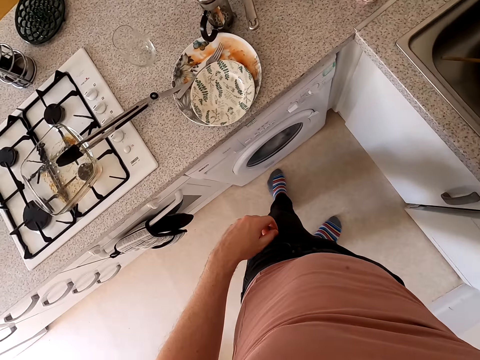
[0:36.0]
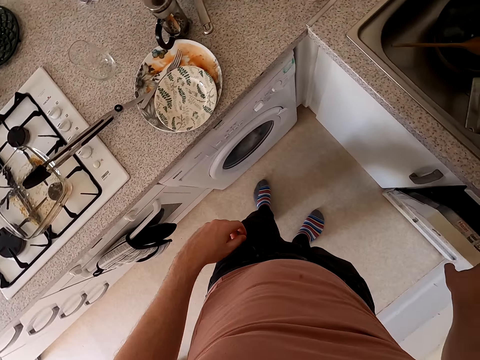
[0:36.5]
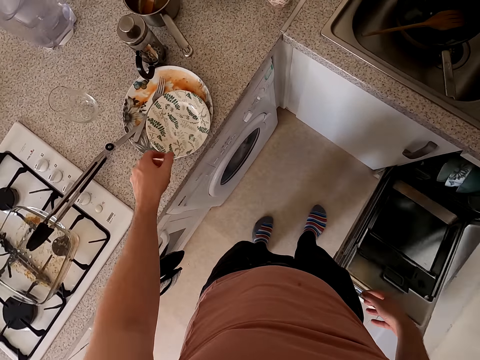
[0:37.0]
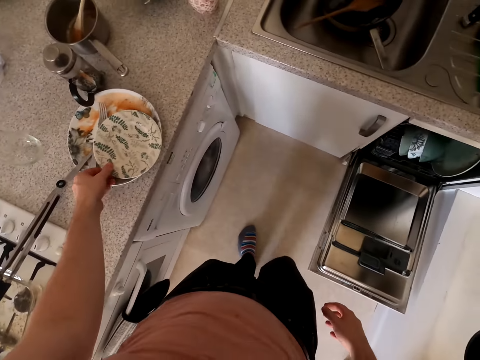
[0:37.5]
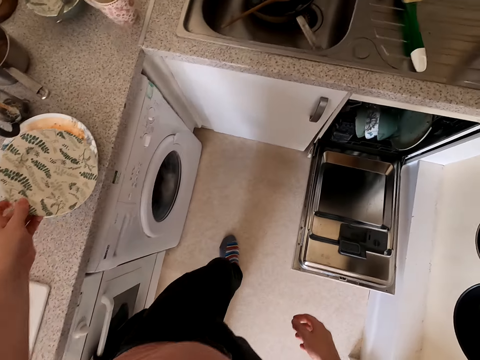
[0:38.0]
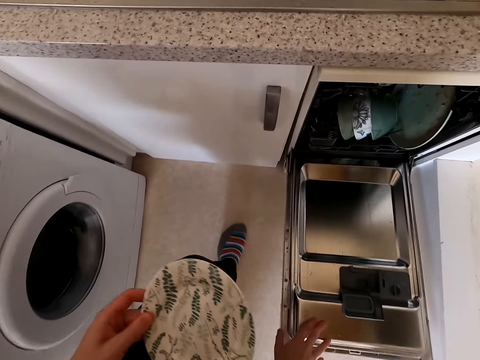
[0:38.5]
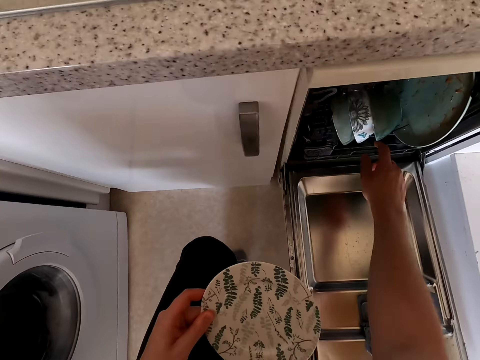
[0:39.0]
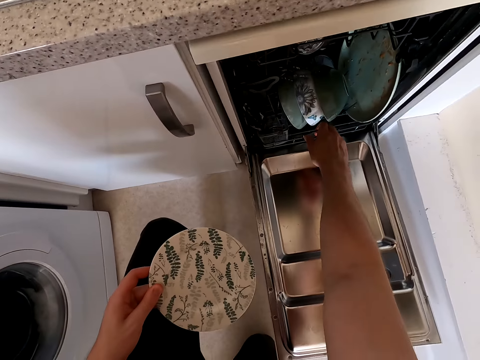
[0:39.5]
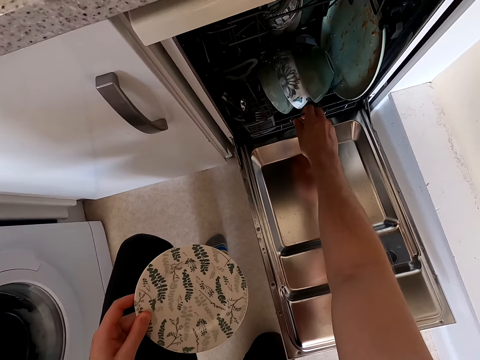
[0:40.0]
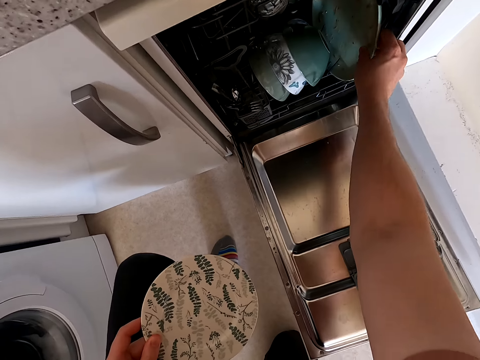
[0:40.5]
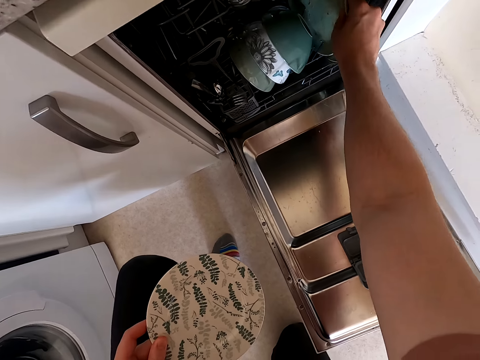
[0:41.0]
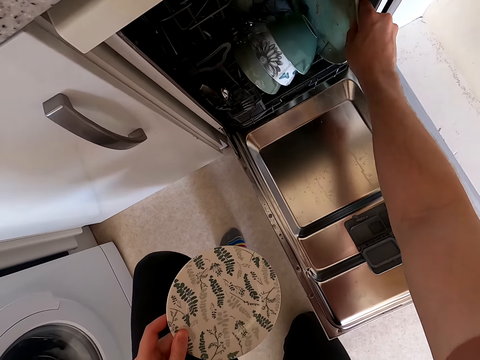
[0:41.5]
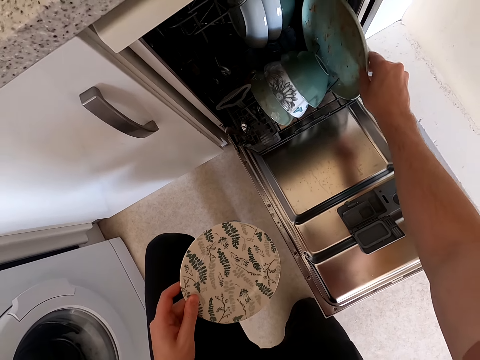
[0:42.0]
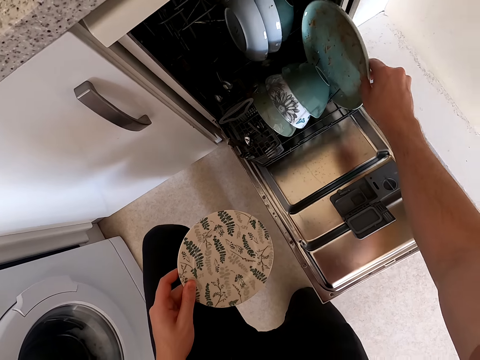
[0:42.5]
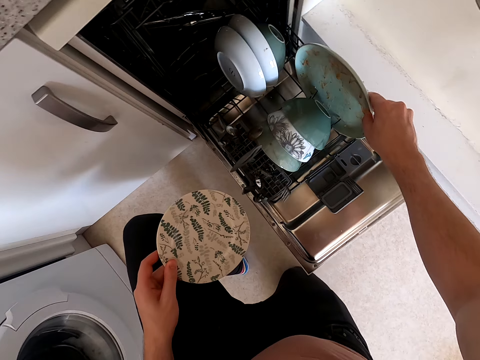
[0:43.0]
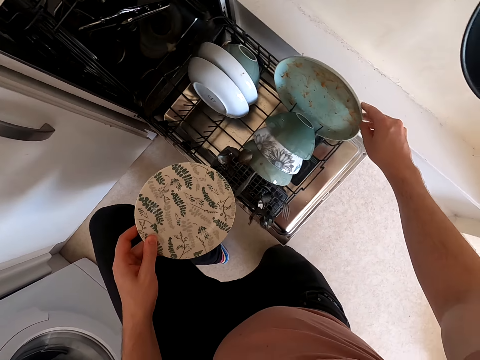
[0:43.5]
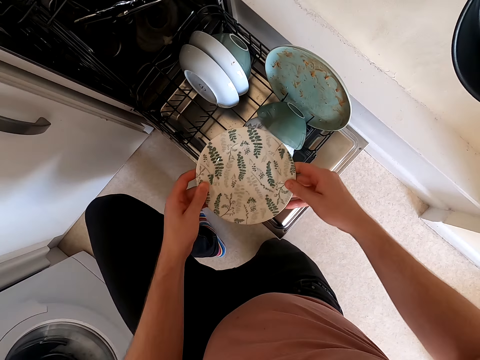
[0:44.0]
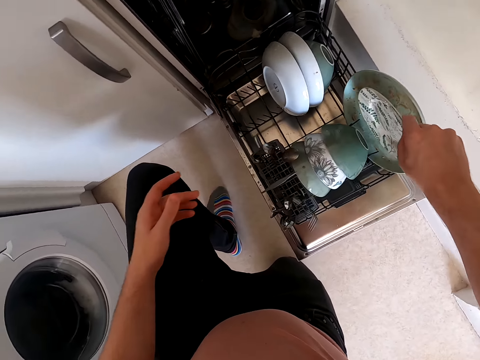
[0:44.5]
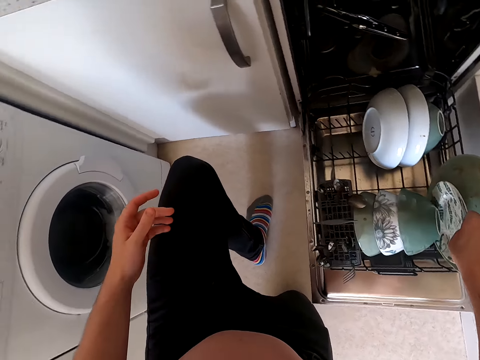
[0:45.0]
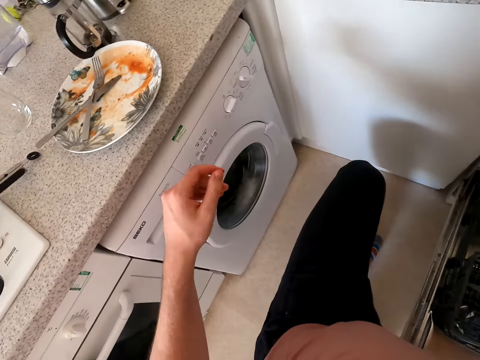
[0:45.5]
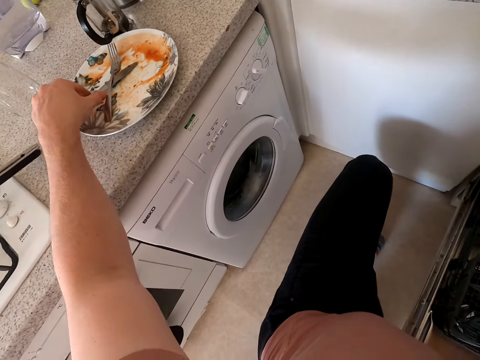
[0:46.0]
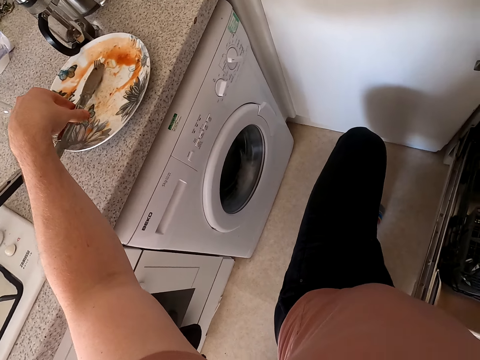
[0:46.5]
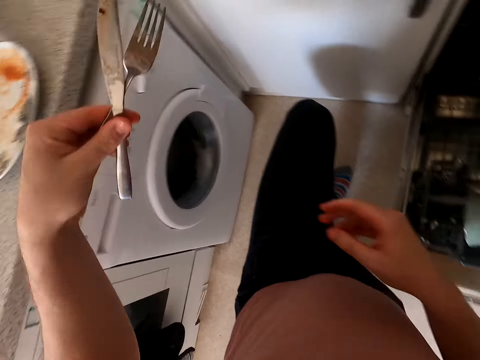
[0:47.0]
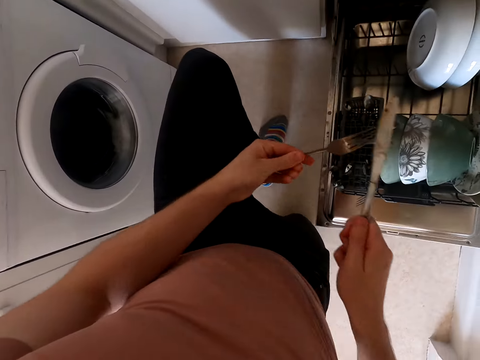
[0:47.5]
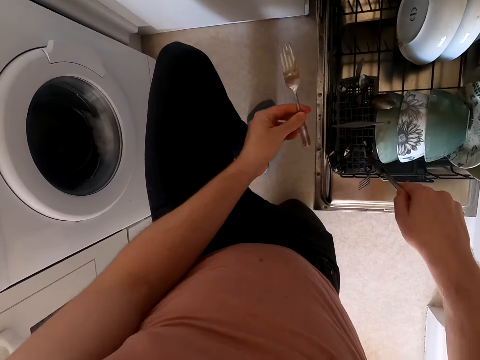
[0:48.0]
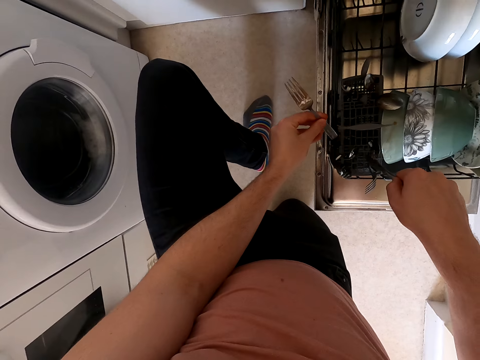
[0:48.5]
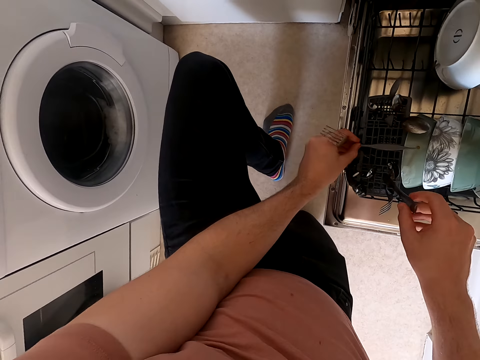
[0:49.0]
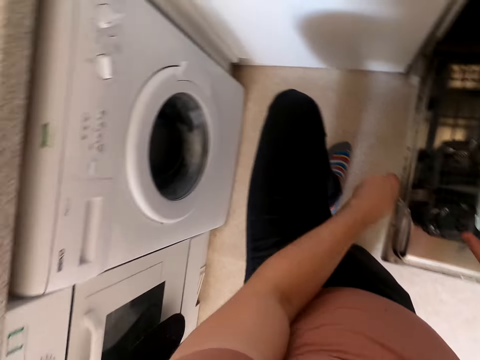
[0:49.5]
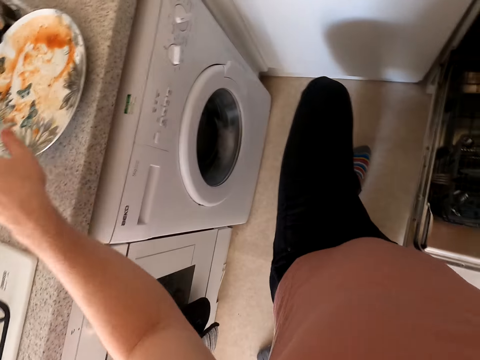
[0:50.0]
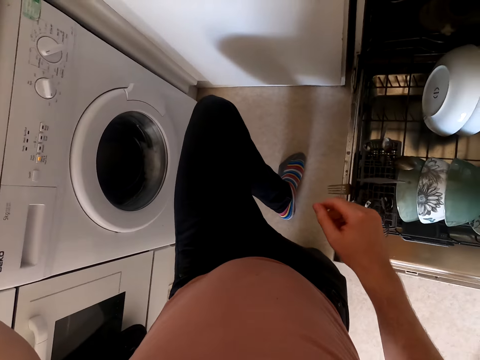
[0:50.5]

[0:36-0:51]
The camera wearer opens the dishwasher. They pull a utensils rack outside. They put the plate inside the utensils rack. They pick up a knife. They put the spoons inside the utensils rack. They put the knife in the dishwasher.

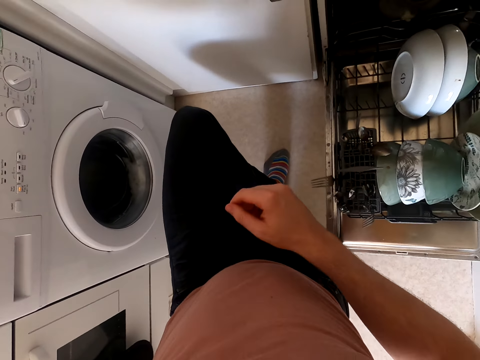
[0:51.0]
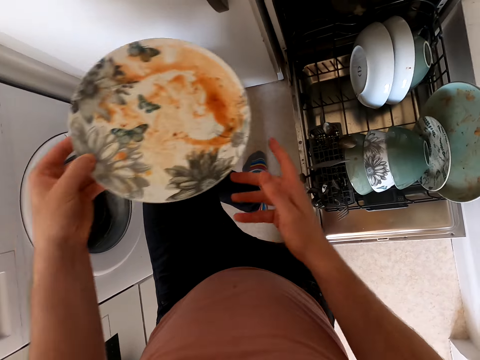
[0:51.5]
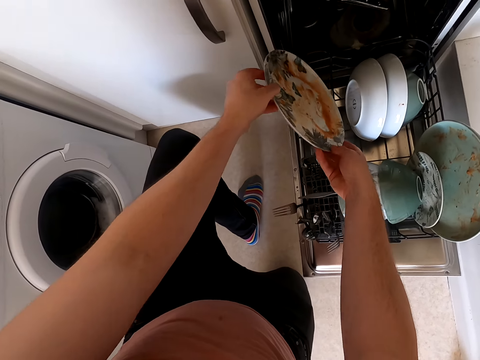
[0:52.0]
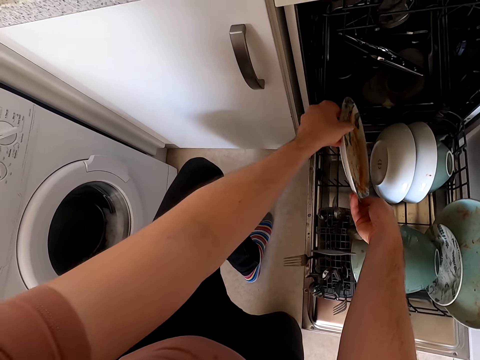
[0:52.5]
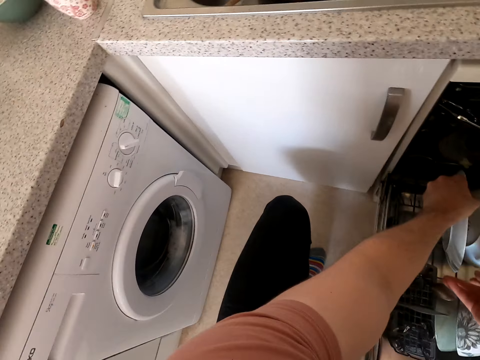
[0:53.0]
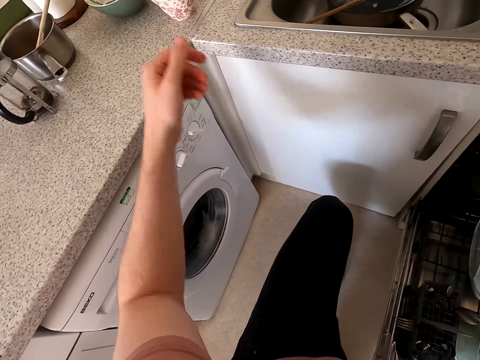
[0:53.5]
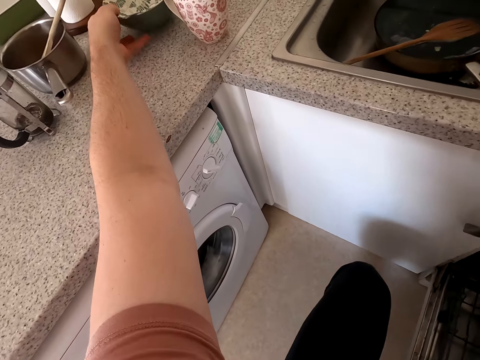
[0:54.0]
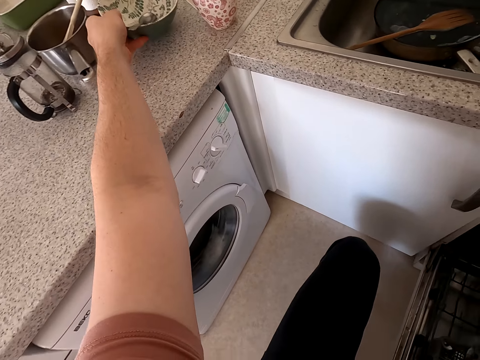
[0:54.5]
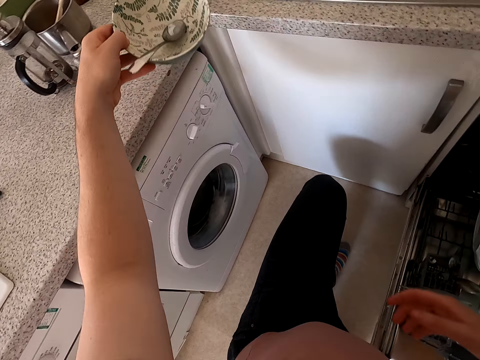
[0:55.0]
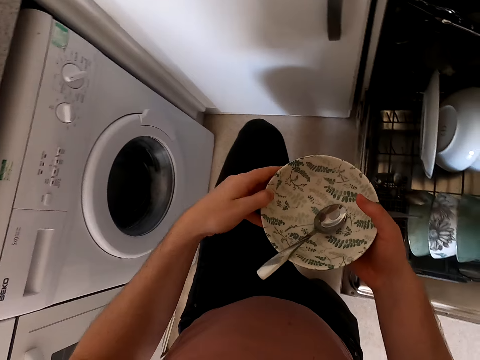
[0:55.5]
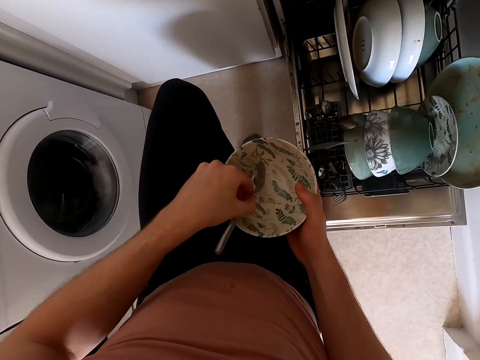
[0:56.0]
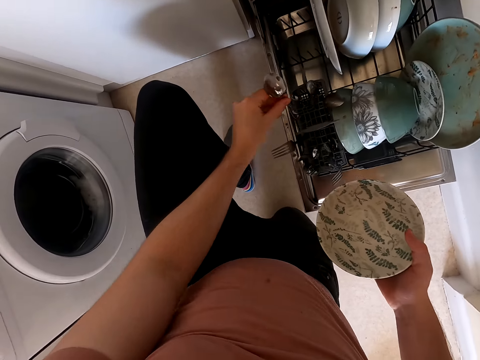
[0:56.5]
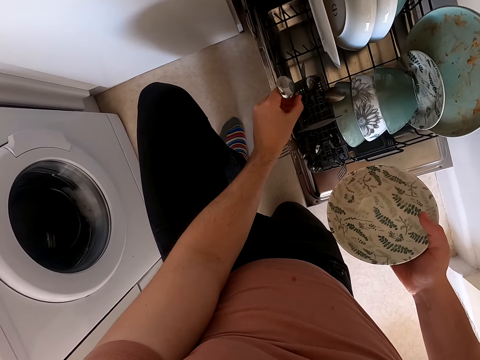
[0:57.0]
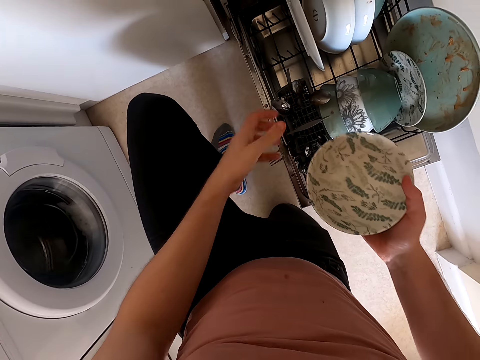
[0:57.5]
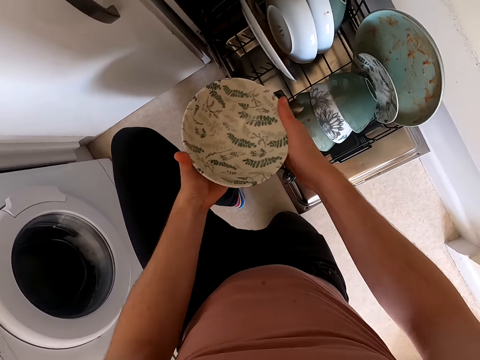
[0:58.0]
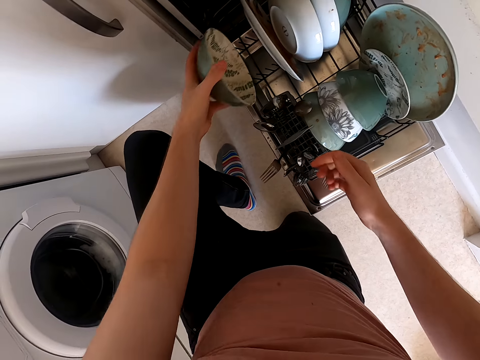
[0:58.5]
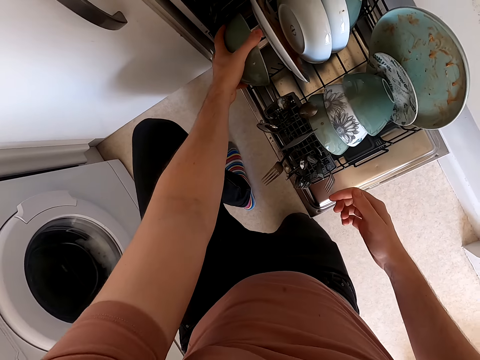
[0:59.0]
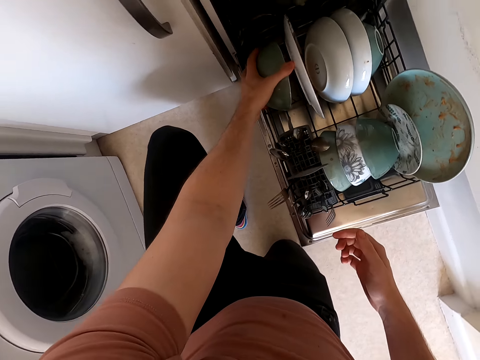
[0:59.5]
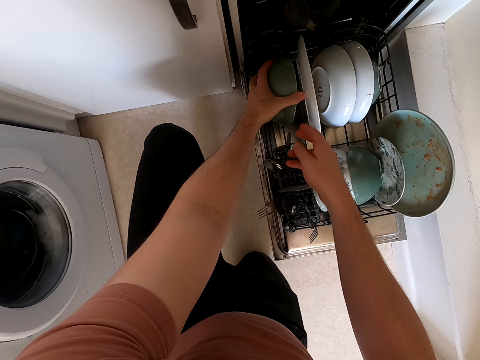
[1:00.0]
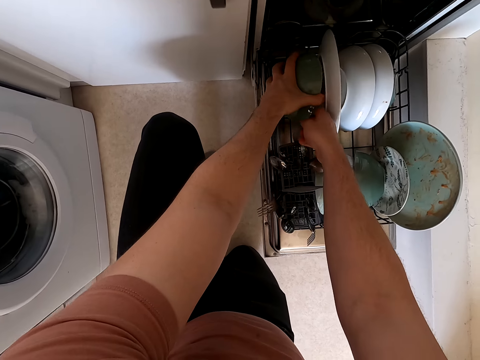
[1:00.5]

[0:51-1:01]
The camera wearer puts the plate inside the utensils rack. They pick up a bowl. They put the bowl in the utensils rack.

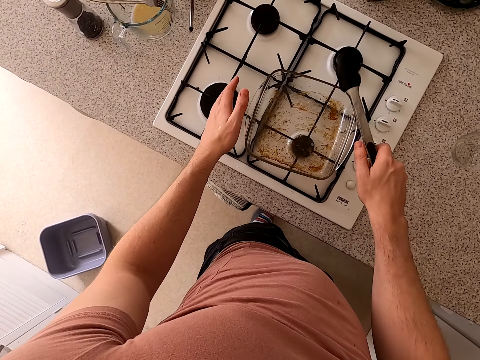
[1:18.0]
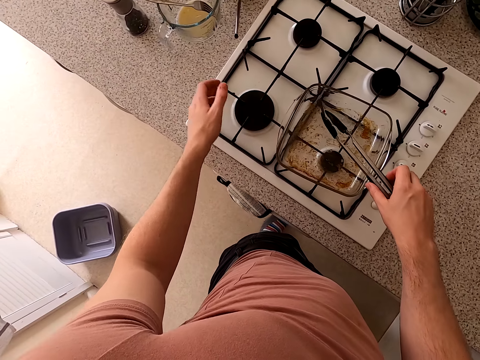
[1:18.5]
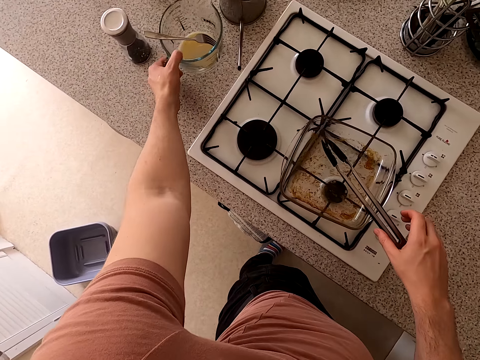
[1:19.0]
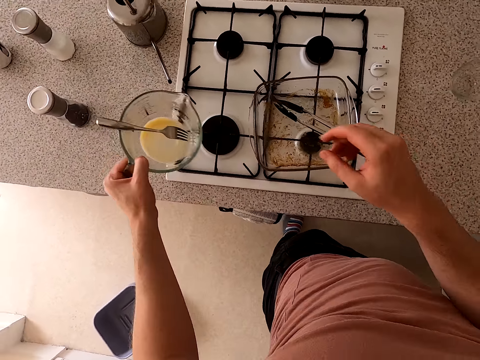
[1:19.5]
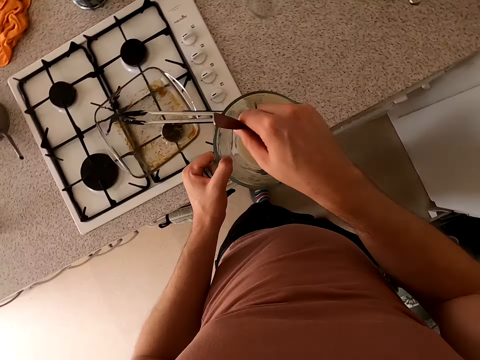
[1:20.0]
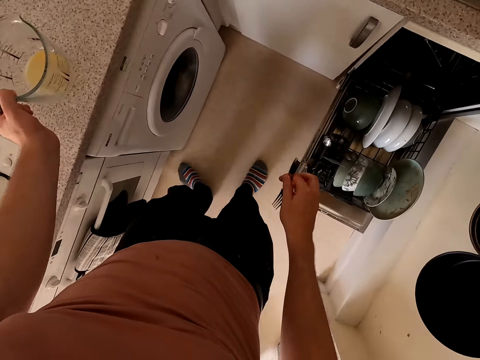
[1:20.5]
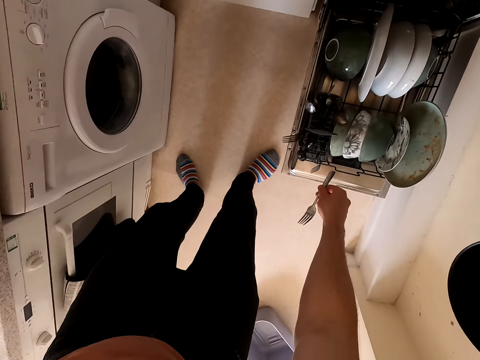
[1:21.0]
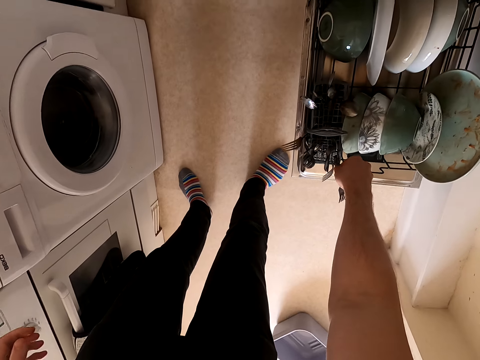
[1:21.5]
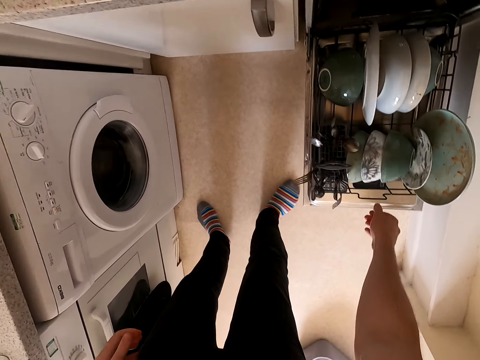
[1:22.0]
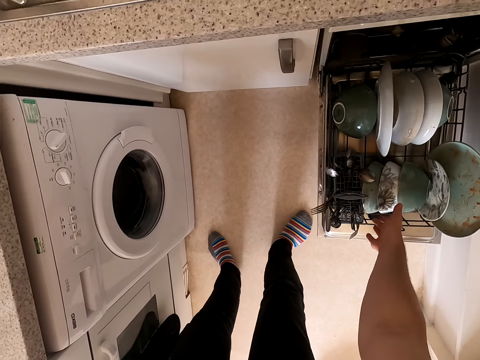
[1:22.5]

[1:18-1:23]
The camera wearer picks up the jug. They hold a mug. They put the jug down. They put the fork in the dishwasher.
